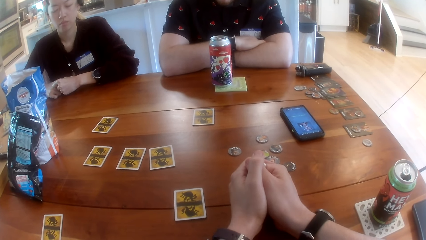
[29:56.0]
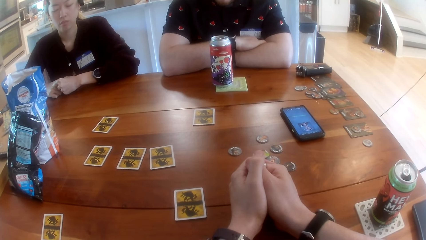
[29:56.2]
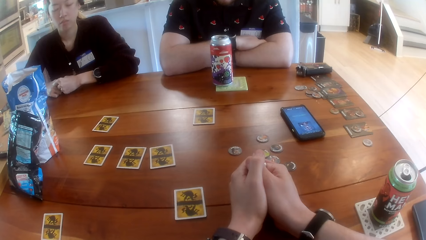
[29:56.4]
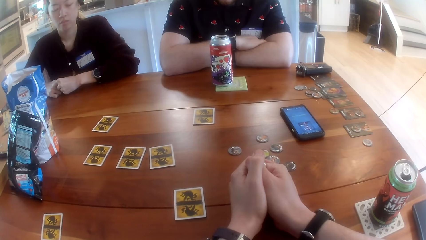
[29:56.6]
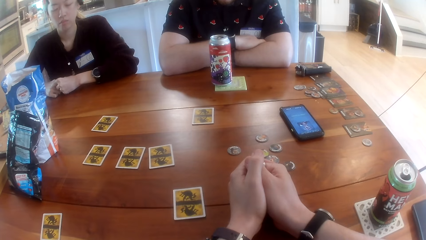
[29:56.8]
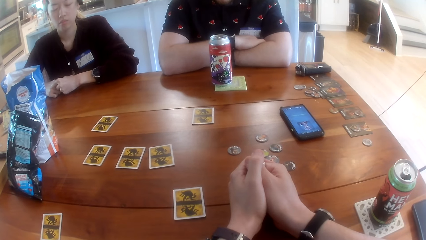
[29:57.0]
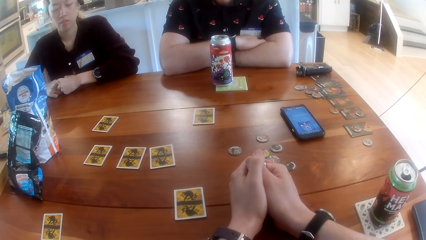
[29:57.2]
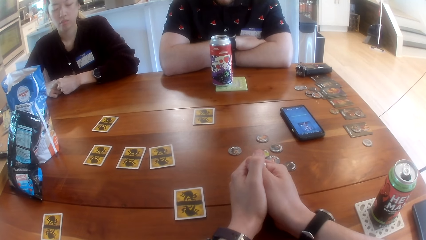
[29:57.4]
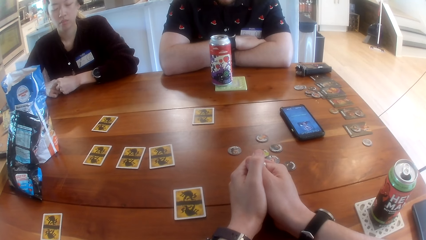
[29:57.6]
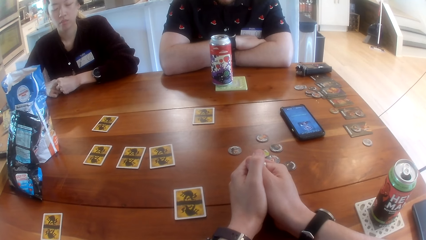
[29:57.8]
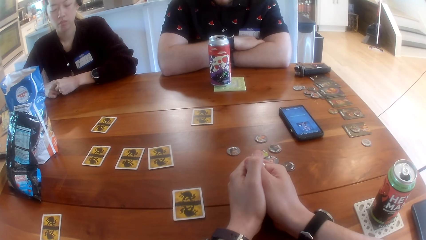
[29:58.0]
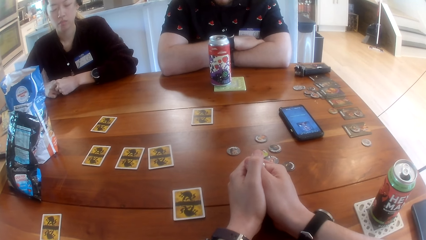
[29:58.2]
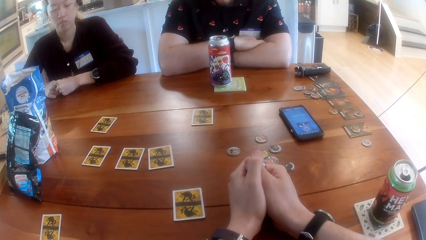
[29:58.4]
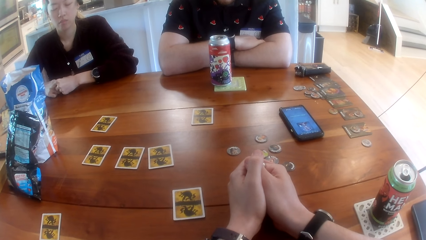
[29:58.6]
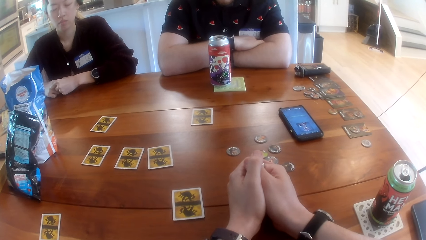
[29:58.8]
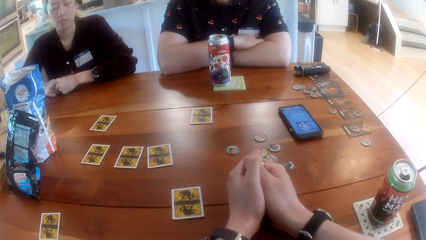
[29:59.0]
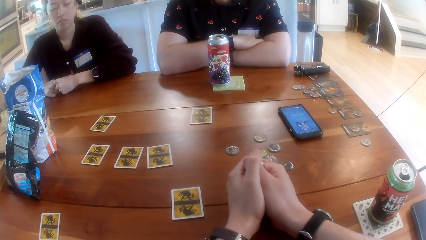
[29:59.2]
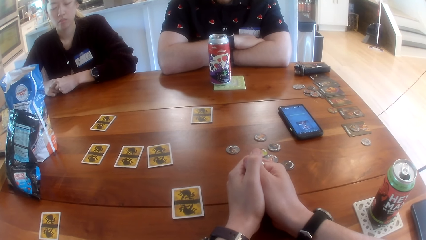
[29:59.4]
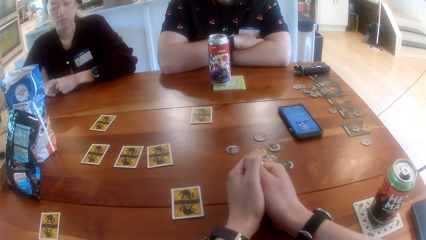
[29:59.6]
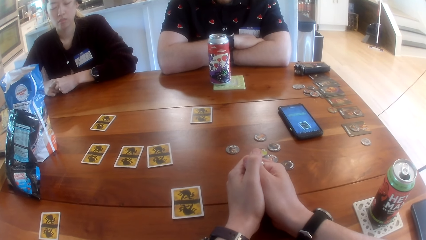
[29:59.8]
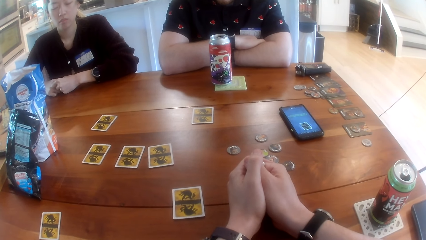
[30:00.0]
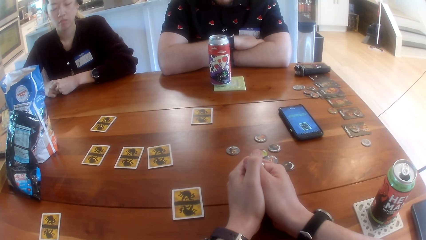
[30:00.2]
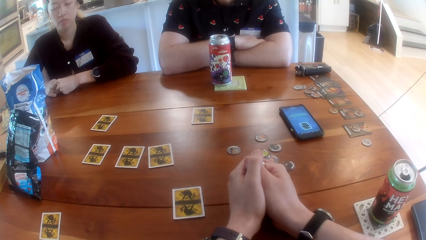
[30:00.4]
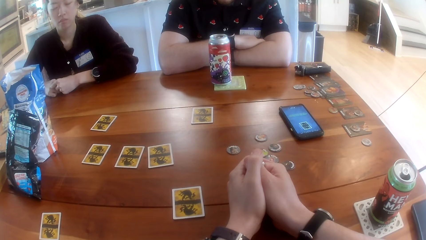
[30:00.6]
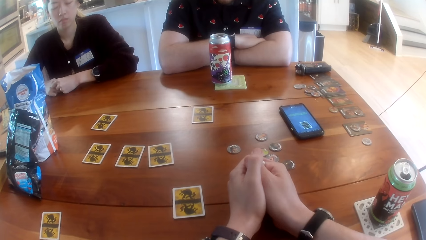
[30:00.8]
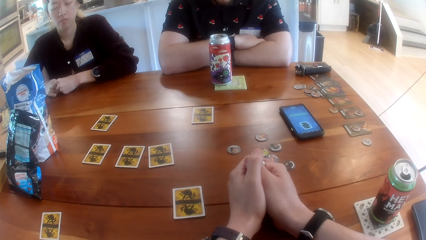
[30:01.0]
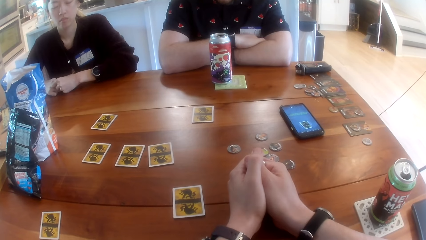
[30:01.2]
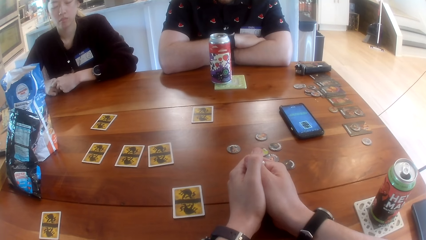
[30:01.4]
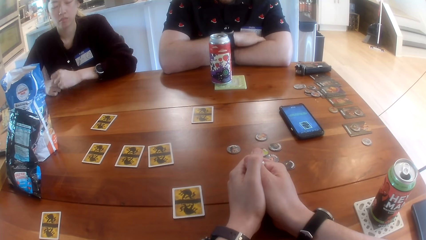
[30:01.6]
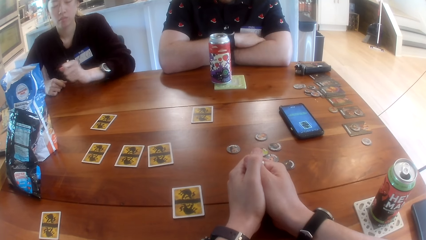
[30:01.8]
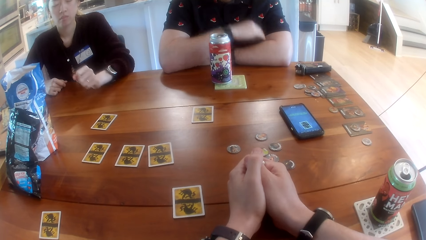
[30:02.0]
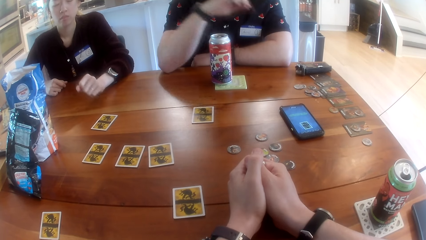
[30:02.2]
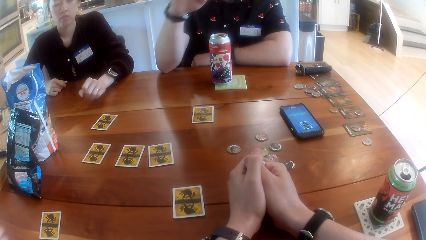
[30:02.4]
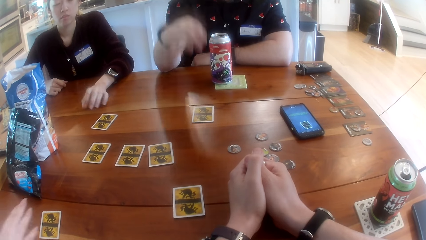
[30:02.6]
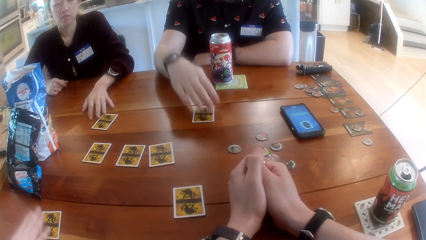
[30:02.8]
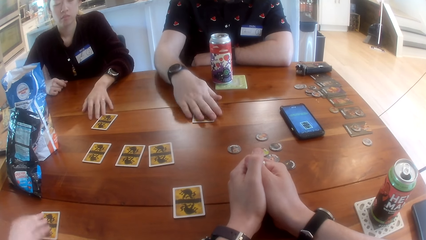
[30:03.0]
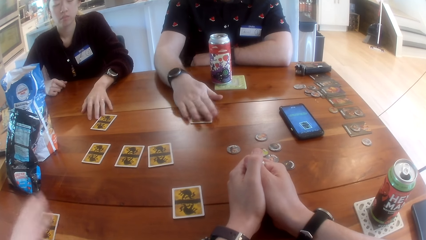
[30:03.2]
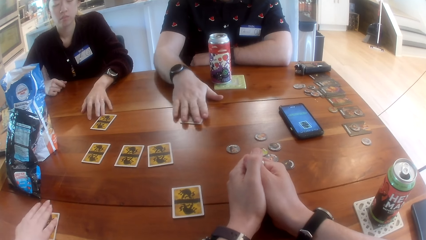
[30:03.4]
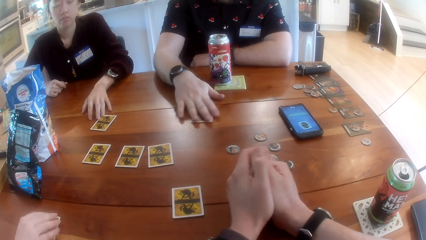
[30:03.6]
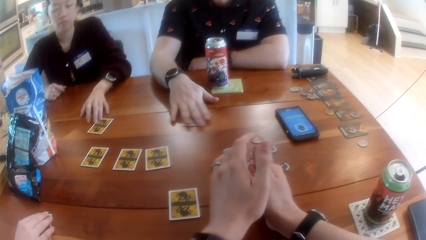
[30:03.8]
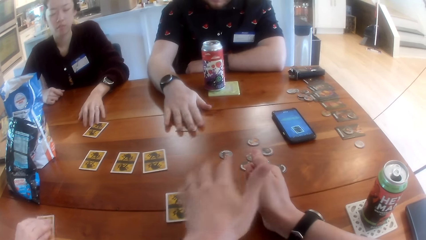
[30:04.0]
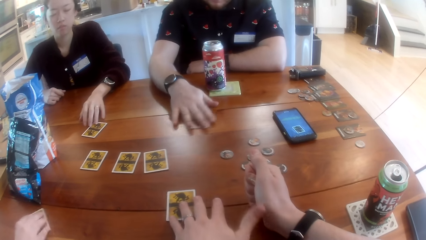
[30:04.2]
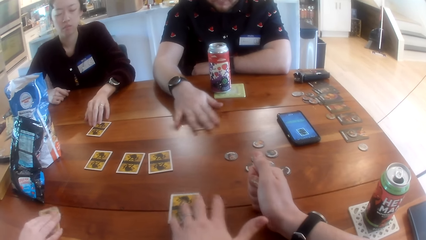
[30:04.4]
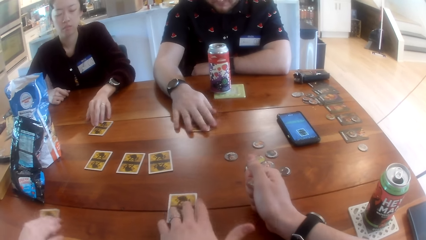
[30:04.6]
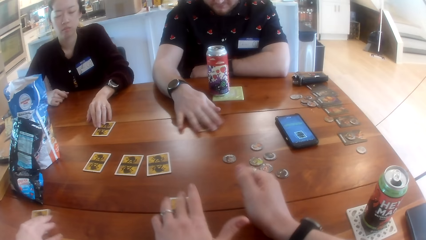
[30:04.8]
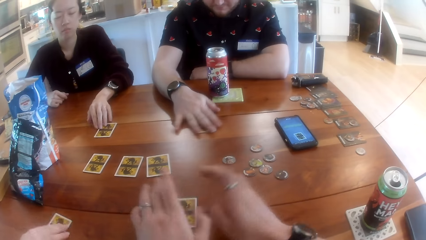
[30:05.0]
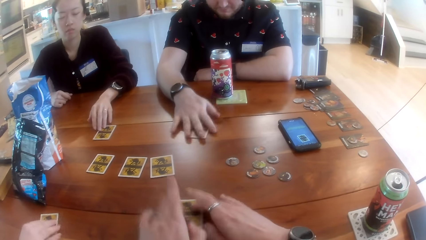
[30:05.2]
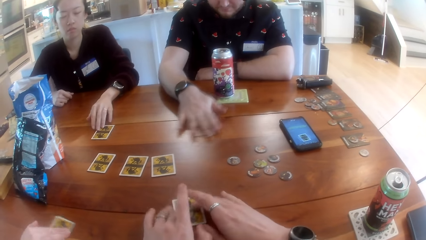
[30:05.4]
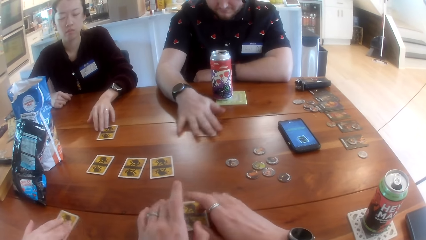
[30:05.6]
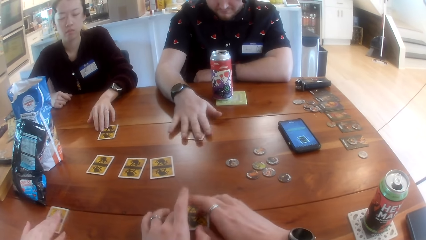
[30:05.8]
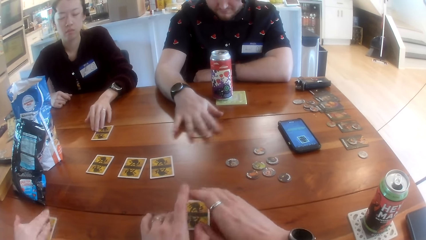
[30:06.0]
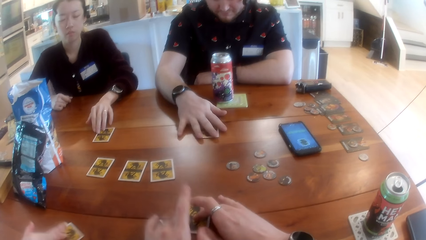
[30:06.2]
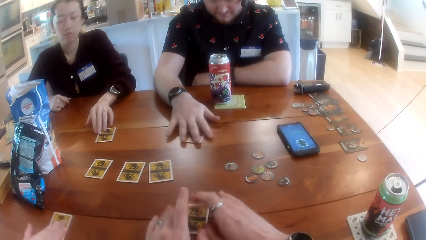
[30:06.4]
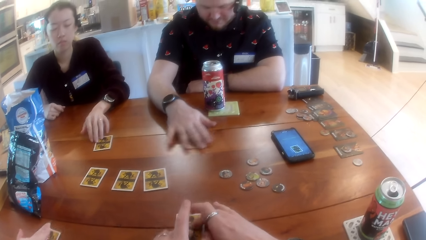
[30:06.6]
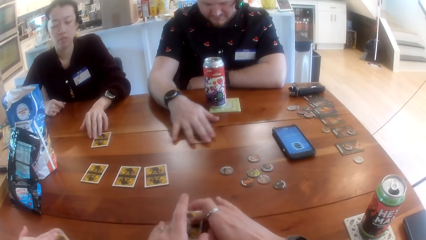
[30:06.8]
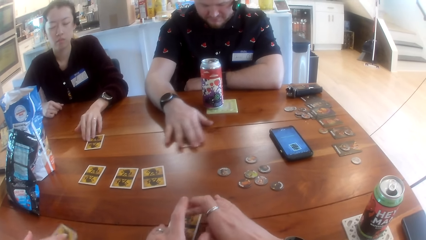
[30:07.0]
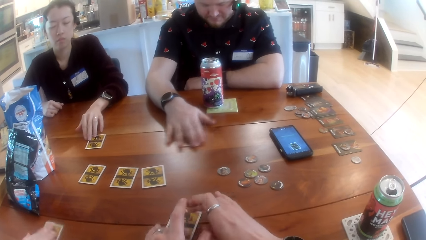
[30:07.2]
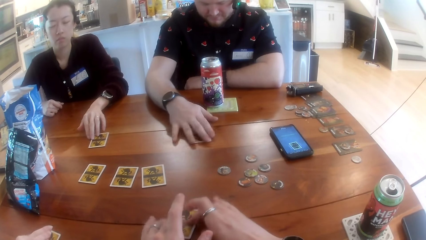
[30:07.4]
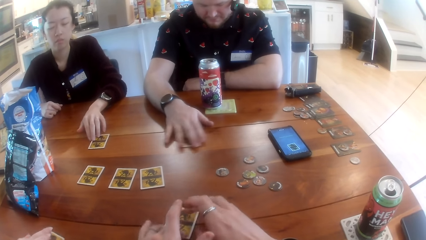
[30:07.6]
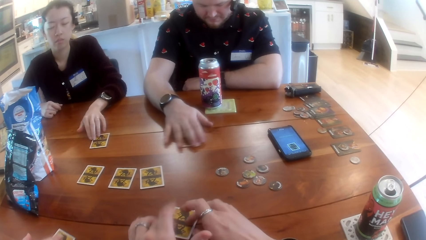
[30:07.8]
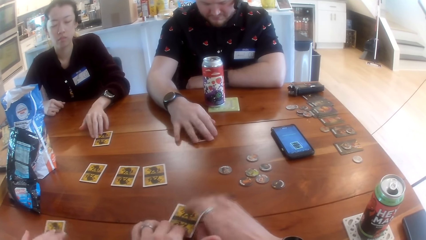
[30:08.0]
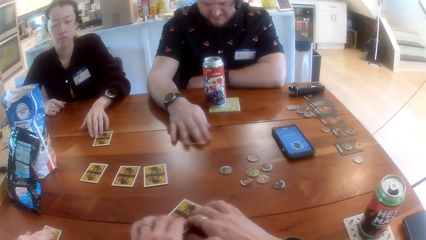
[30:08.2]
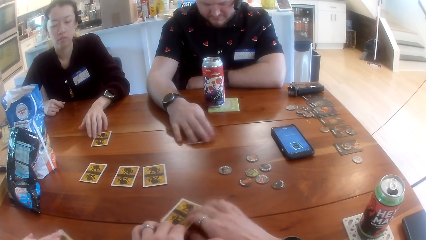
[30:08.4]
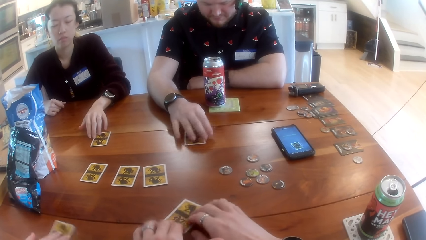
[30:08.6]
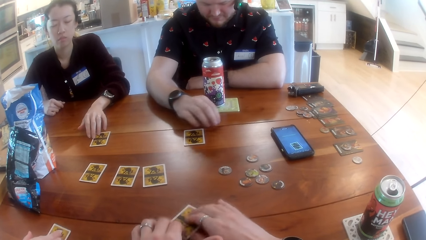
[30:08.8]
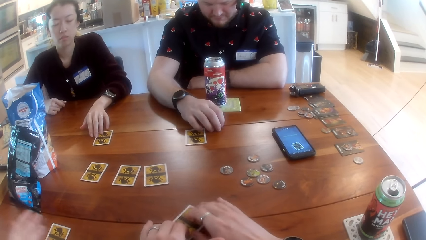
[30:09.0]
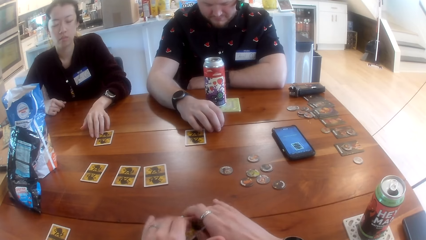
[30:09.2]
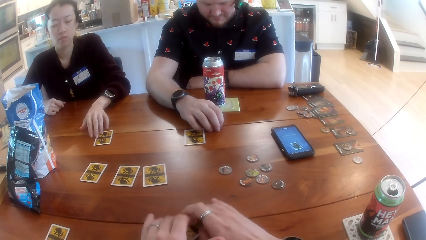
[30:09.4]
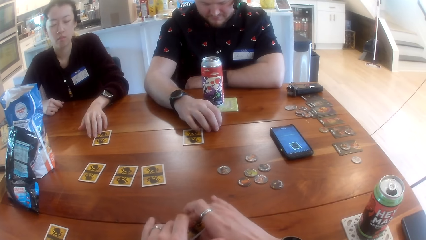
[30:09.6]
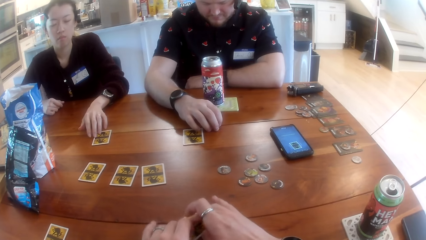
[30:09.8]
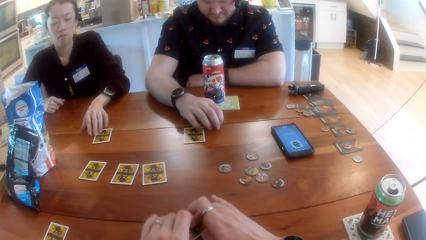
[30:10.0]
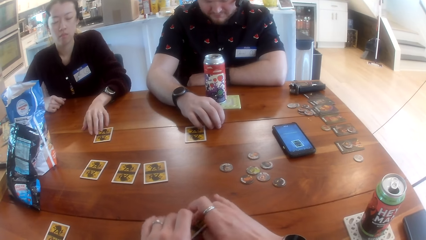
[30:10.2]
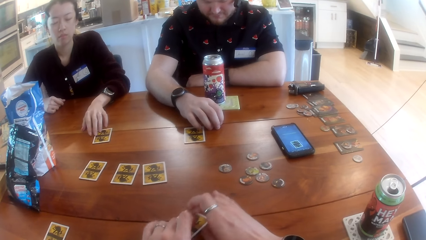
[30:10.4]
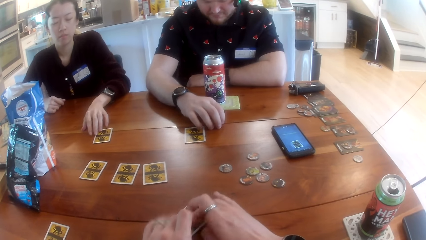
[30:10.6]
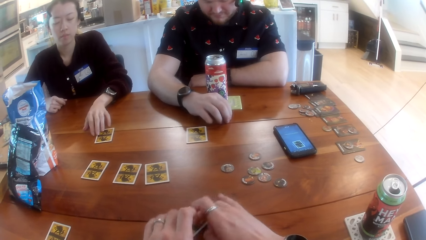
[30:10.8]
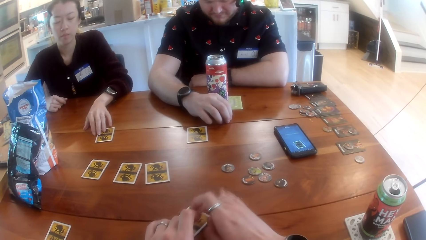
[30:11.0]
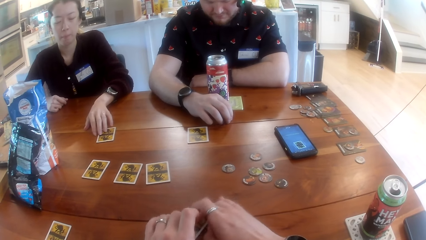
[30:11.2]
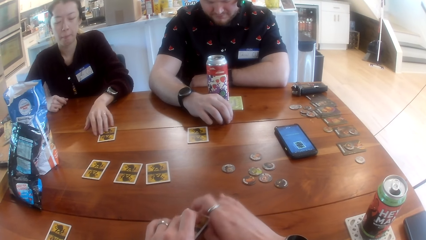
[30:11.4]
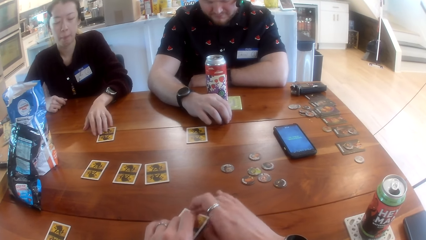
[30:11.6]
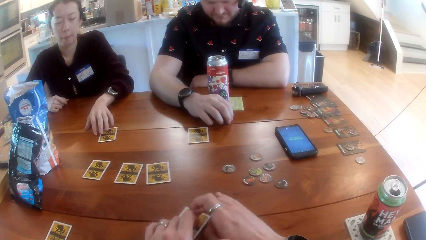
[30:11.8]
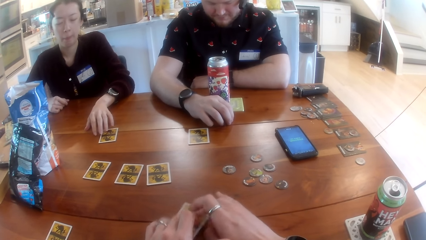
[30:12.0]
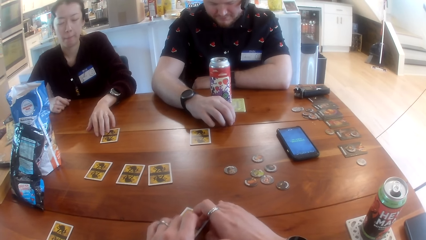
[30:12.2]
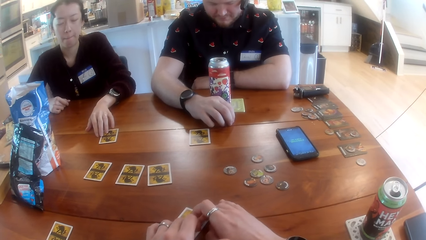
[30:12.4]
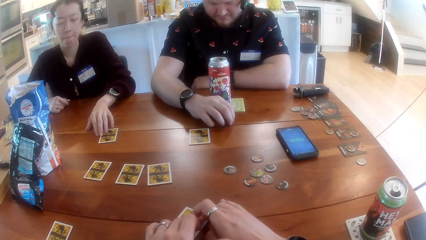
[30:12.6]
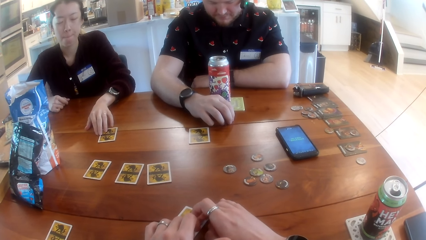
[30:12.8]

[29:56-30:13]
The woman shakes the card on the table with her right hand. The man shakes the card on the table with his right hand. Another woman shakes the card on the table with her right hand. The man touches the card. The camera wearer shakes the card on the table with his left hand. He stares at the table.
